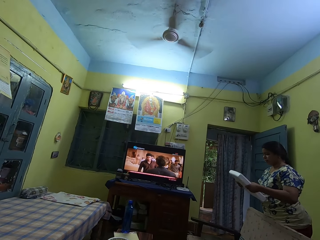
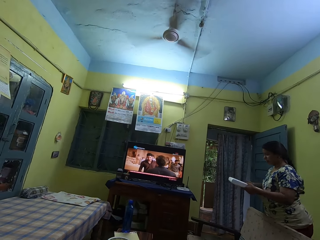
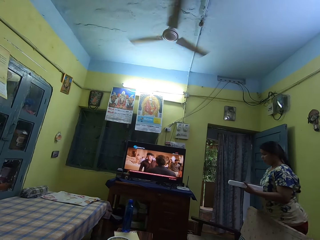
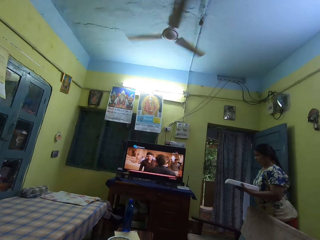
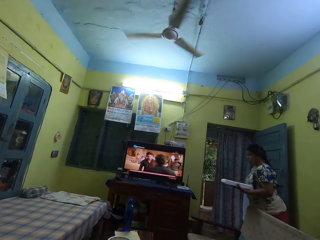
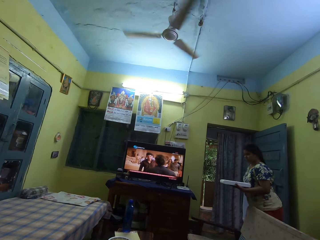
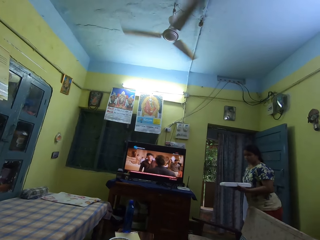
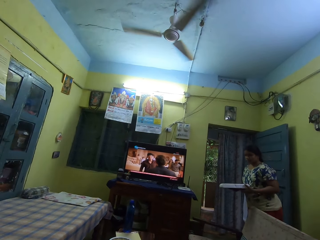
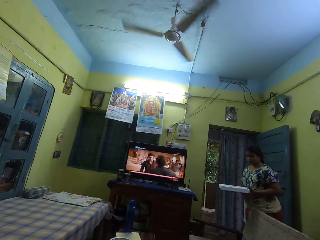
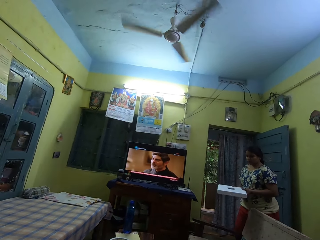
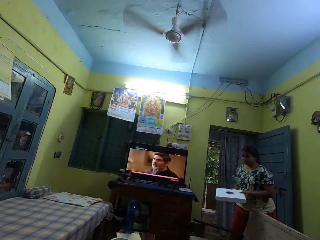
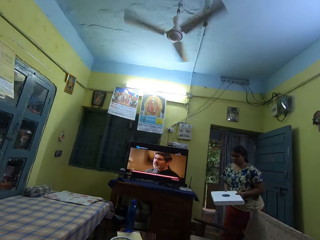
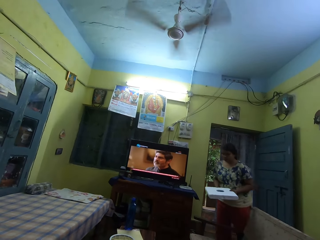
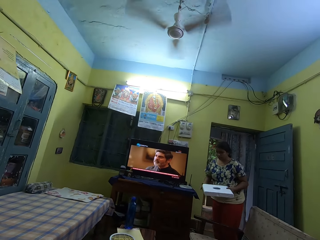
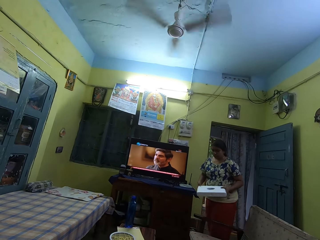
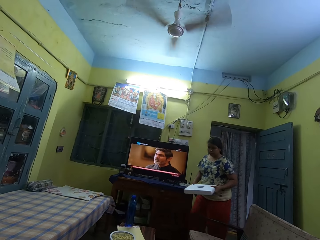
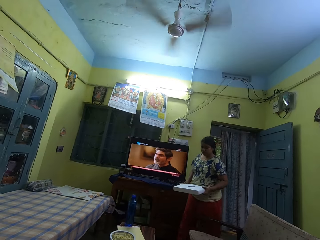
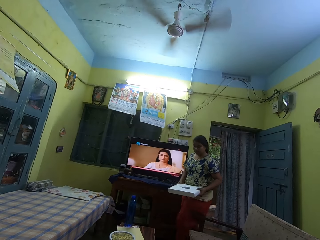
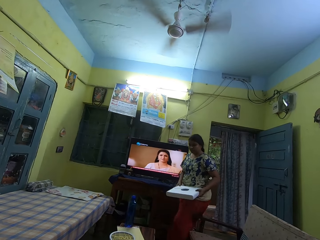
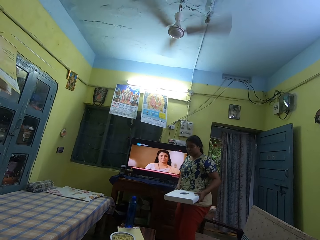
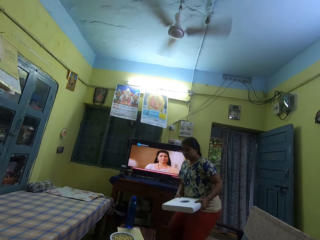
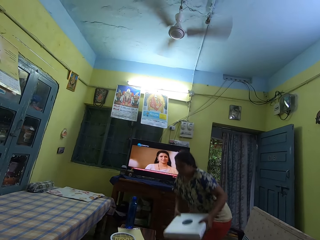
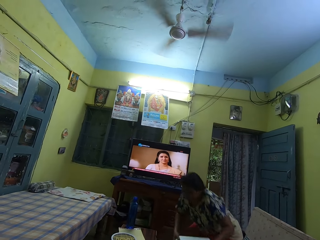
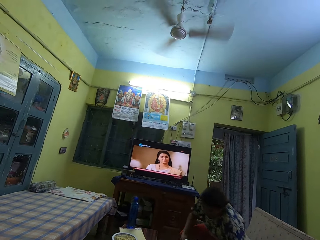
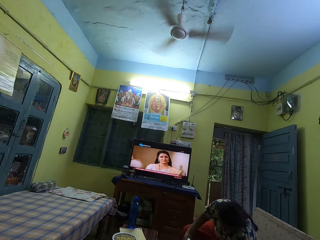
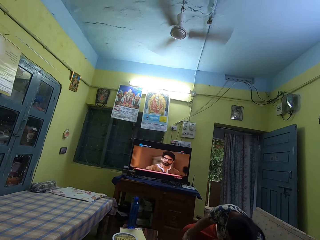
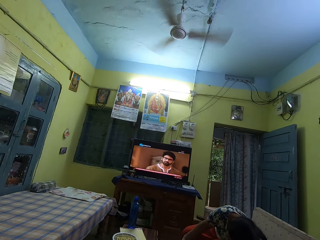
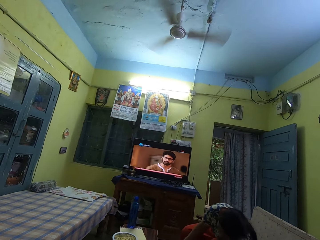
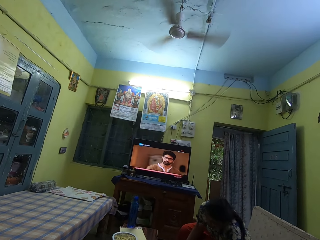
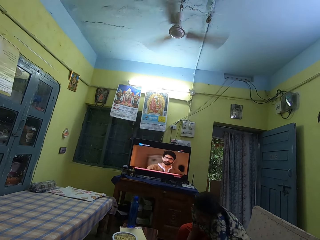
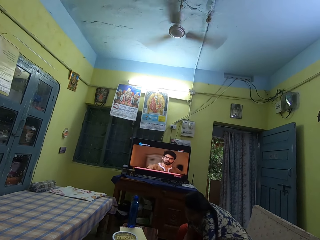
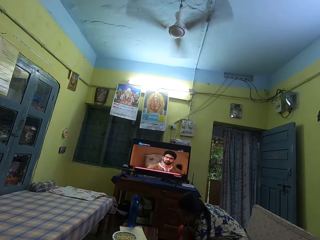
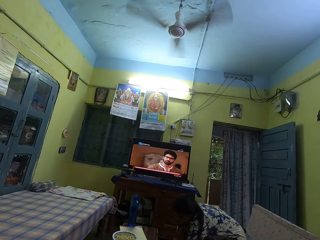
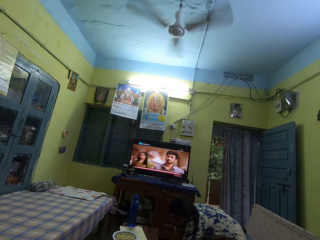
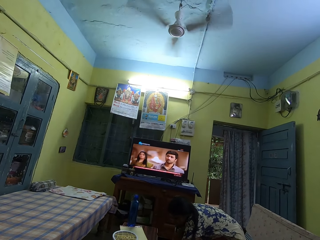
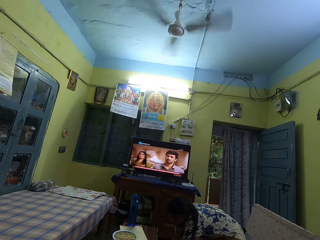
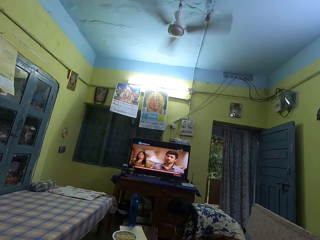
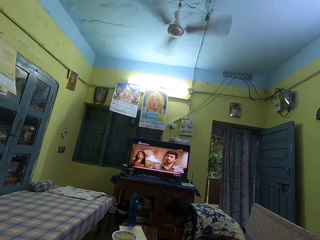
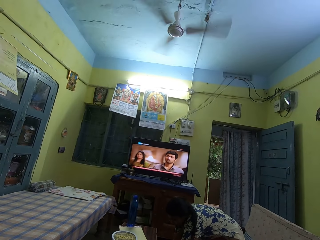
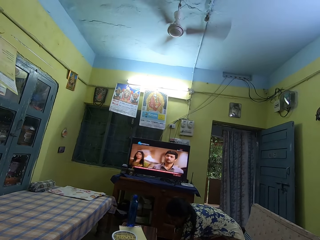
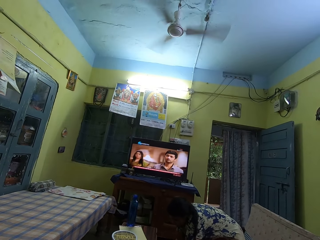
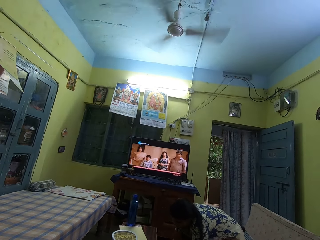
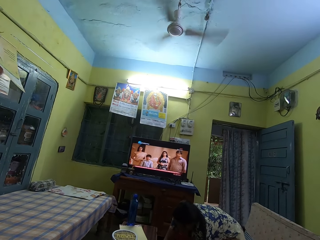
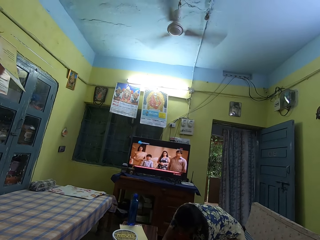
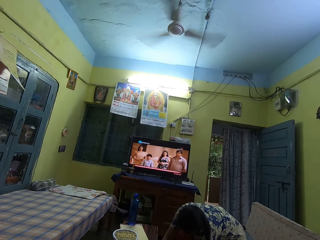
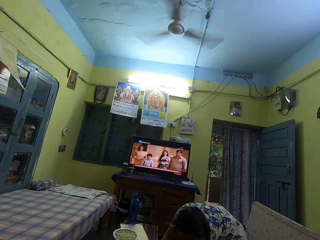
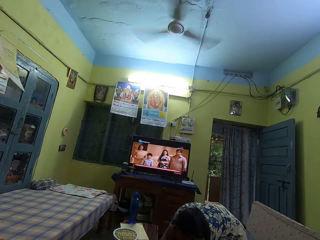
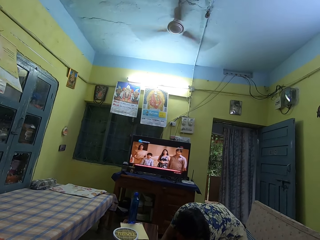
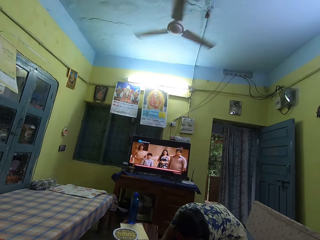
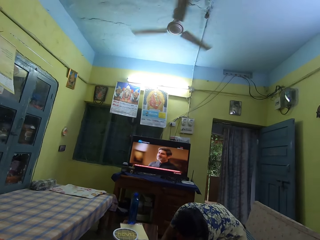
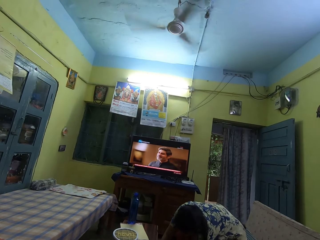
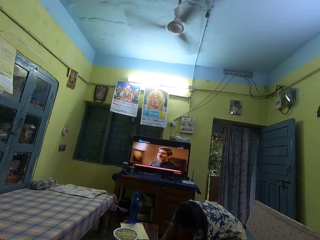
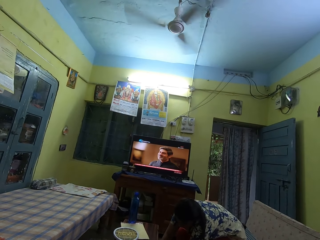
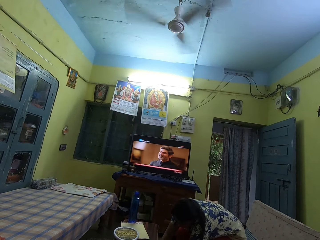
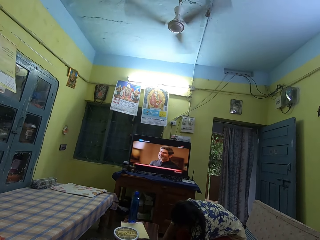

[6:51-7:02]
The camera wearer talks. The woman sits on the chair. The camera wearer watches the television. They interact with another woman.

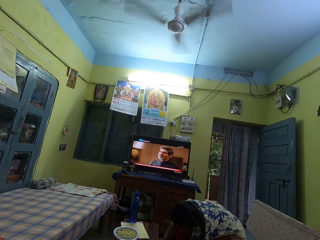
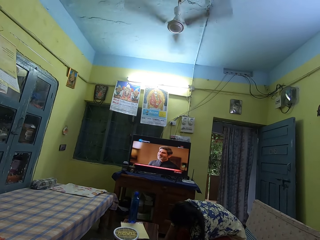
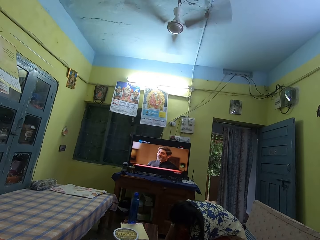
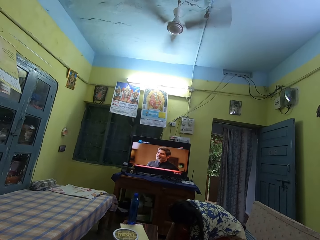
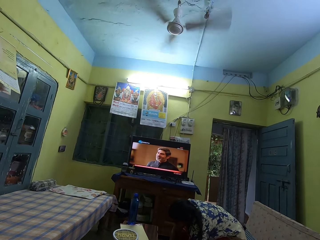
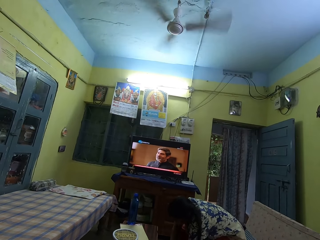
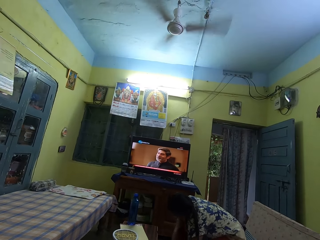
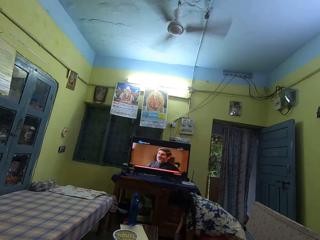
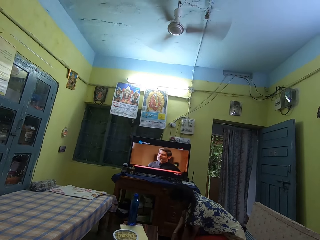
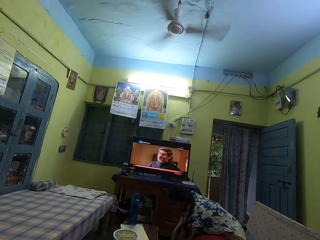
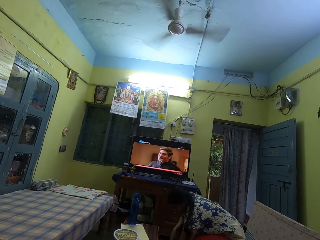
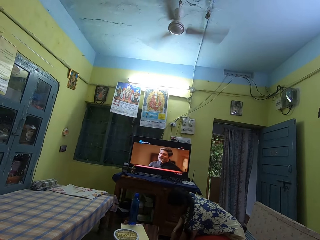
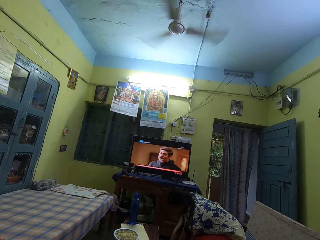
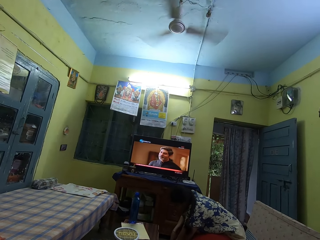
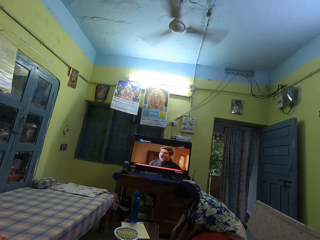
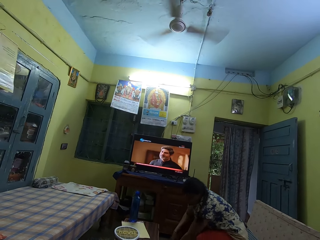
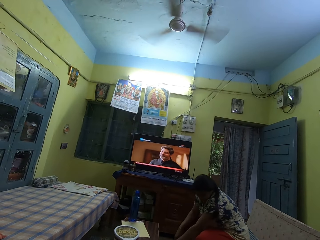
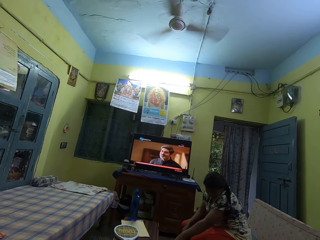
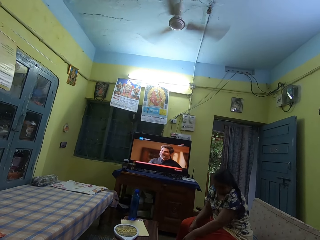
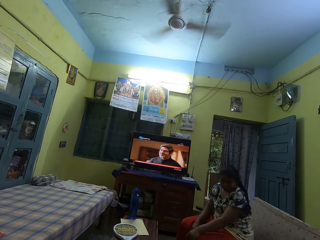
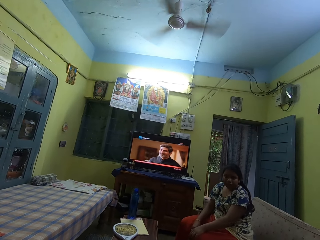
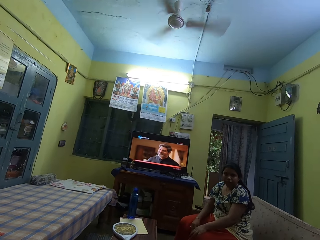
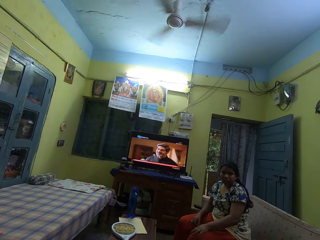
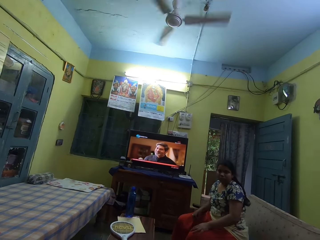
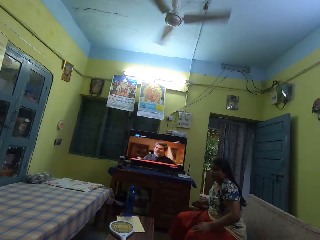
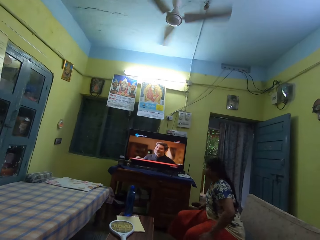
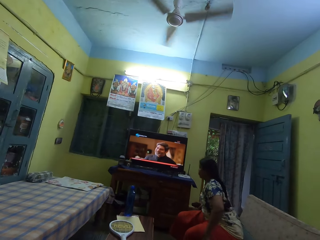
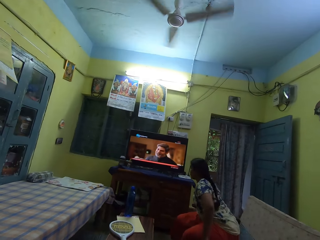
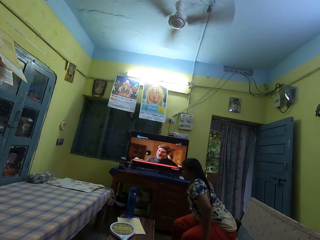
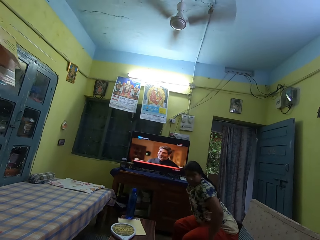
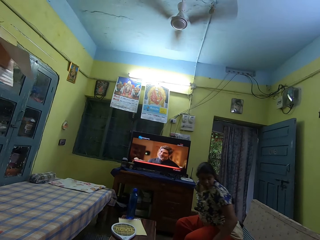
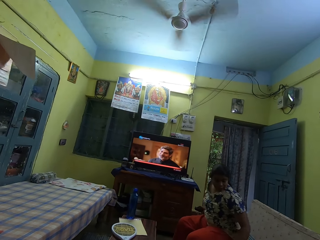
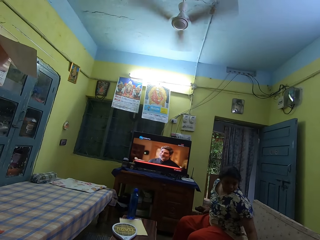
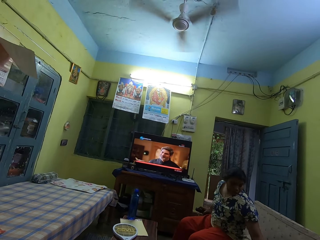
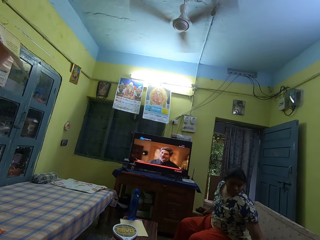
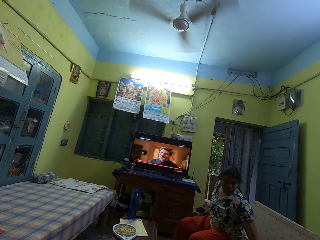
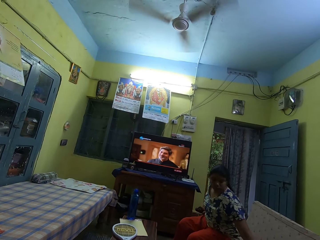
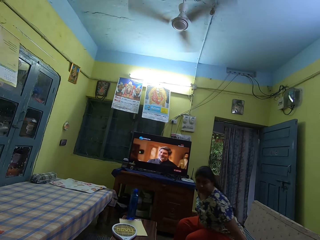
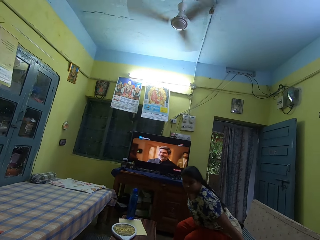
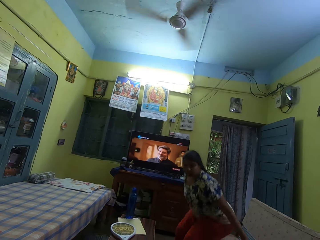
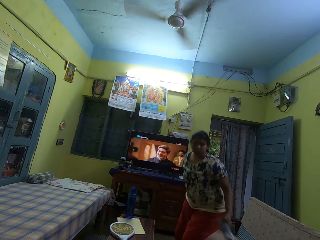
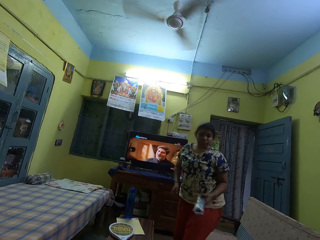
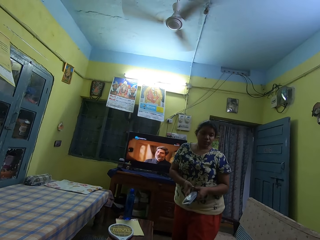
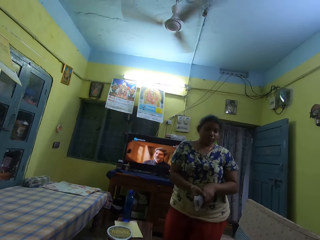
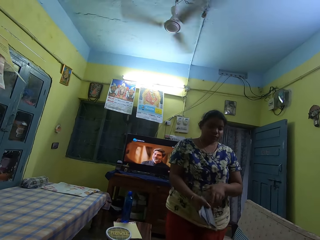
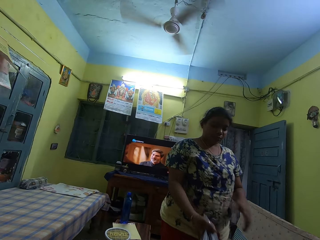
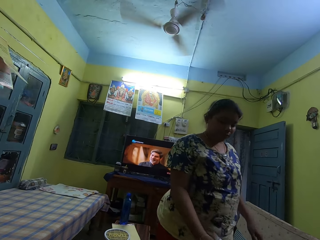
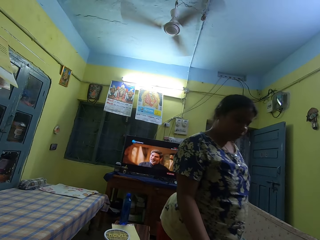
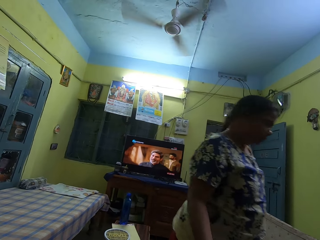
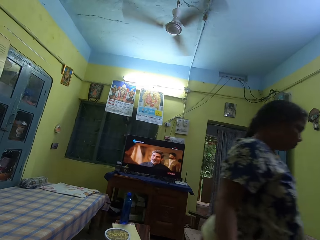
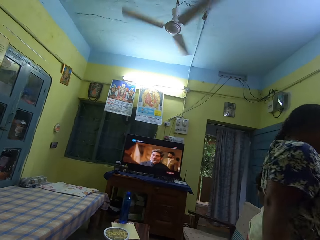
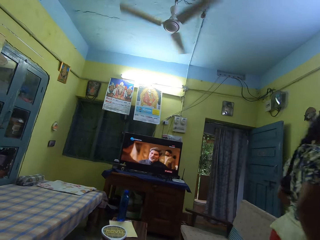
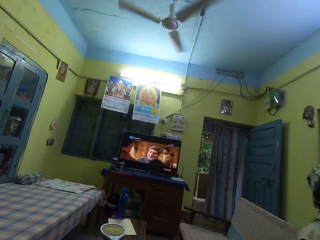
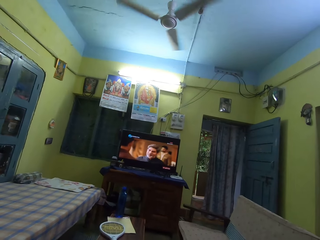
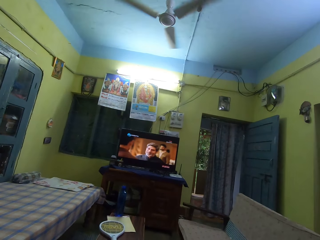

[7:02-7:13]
The camera wearer talks. The woman passes a purse from her left hand to her right hand.
